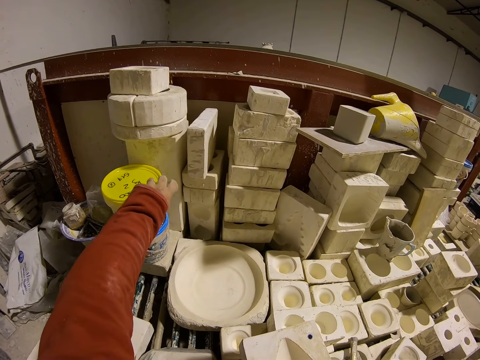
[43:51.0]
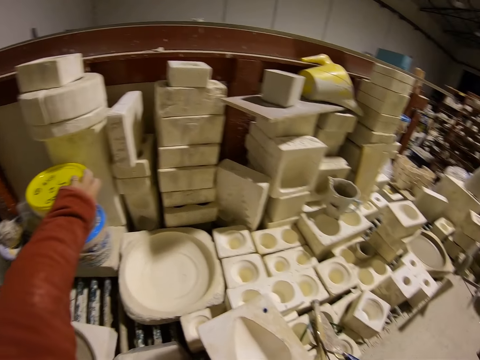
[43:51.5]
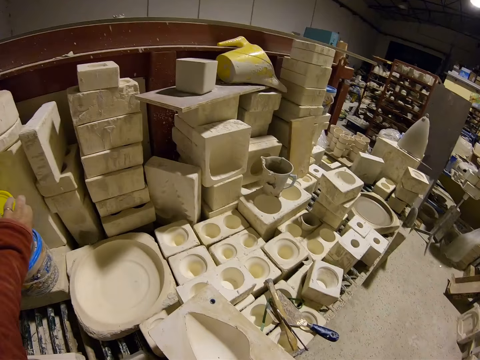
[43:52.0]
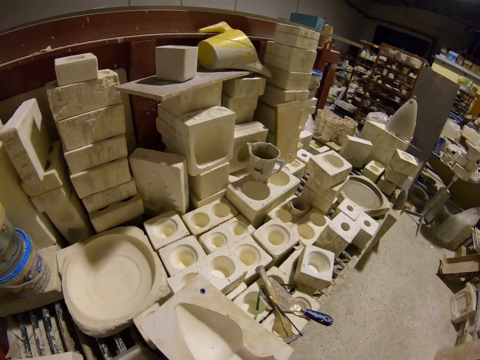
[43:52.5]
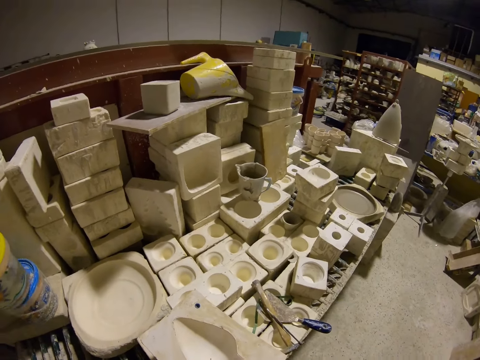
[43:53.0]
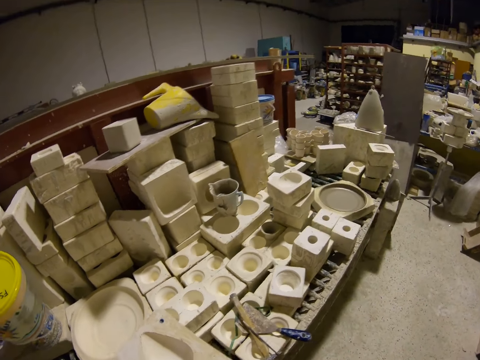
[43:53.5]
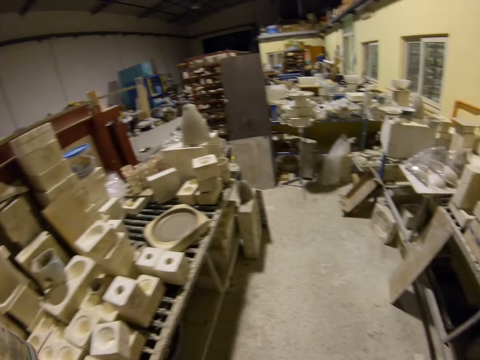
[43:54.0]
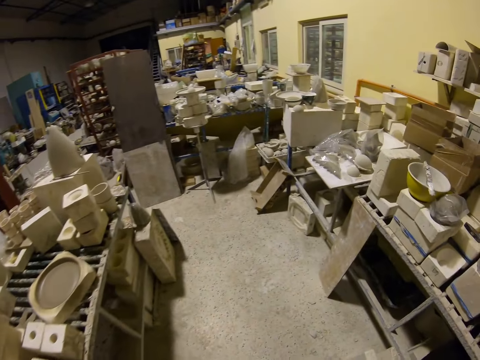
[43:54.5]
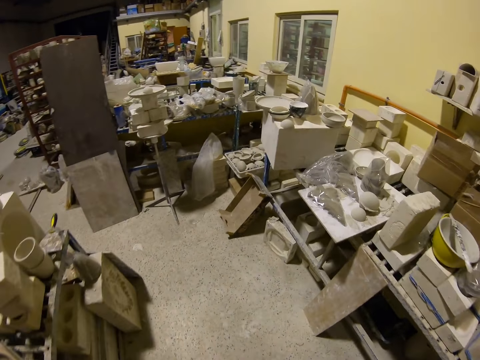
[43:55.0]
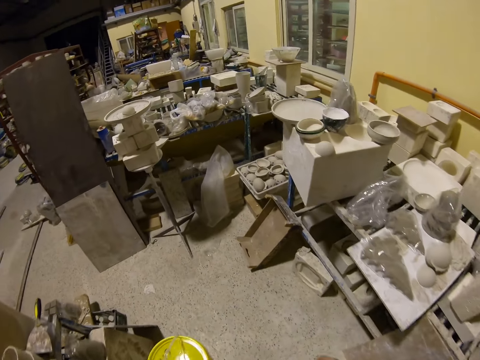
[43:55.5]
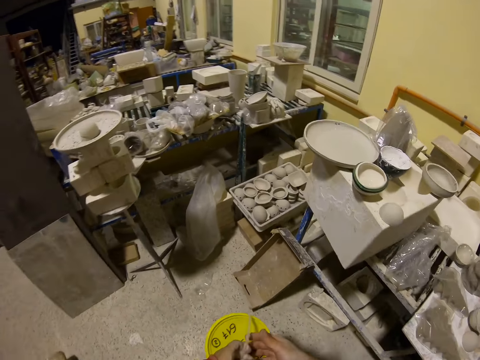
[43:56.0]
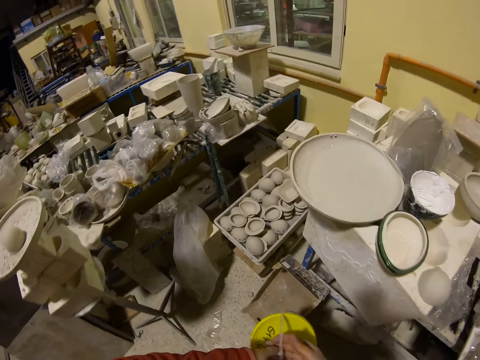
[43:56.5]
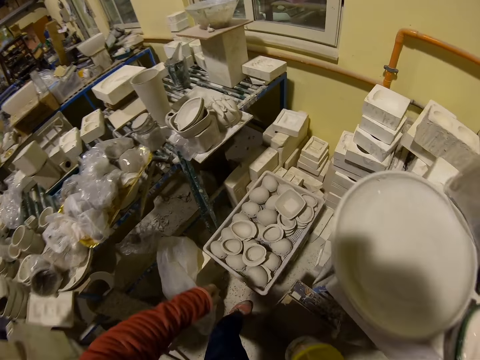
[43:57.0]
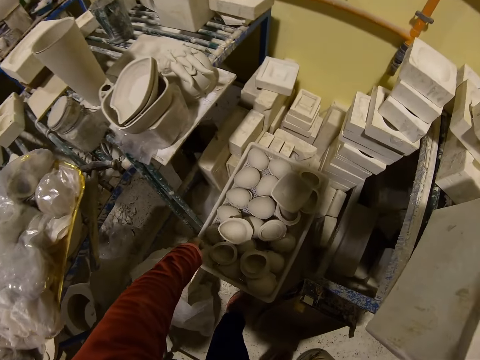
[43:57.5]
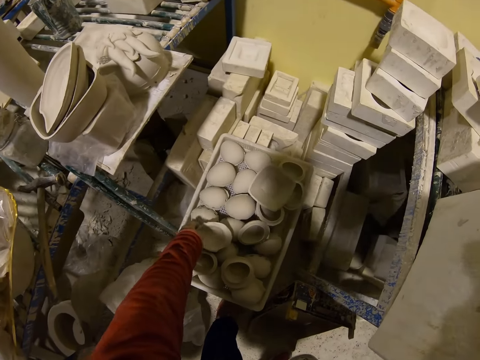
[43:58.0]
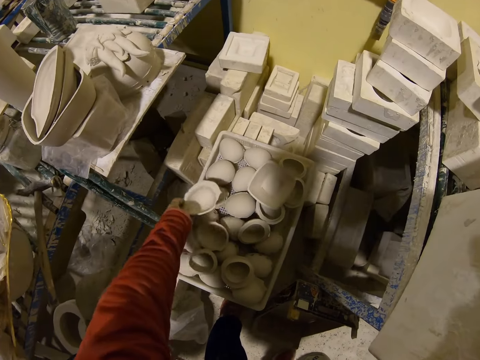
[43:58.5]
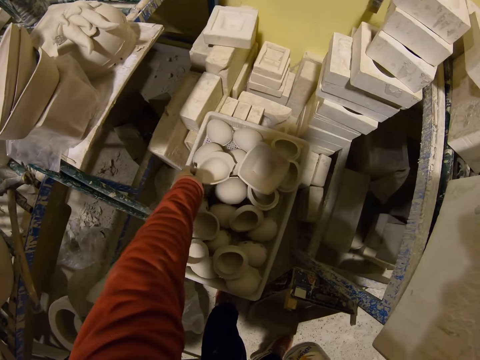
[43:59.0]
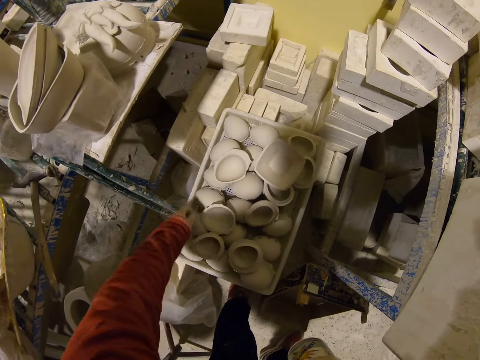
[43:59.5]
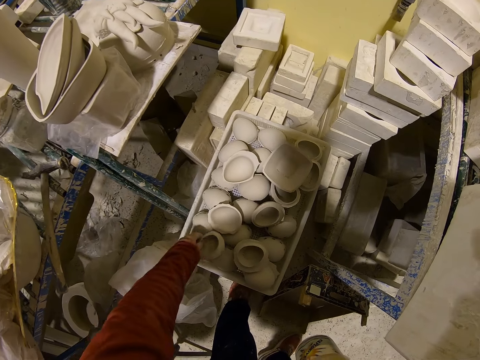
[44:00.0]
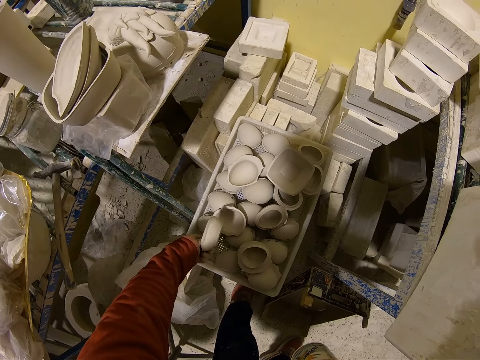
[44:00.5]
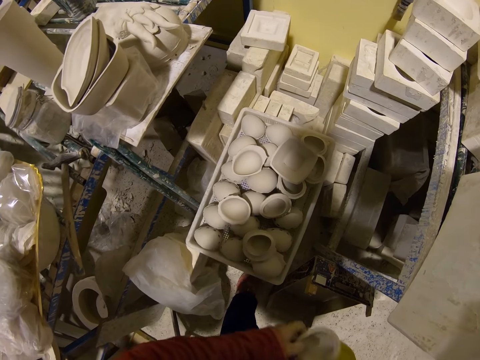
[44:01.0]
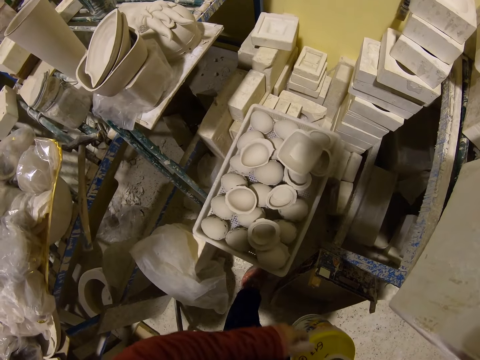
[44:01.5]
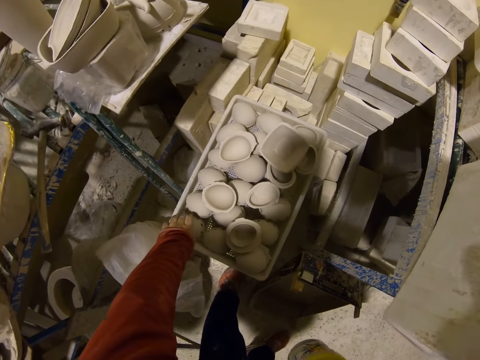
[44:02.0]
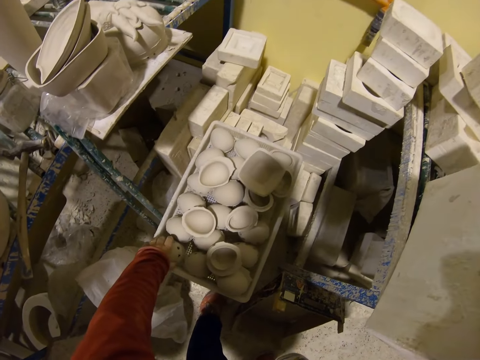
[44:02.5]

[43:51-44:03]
The camera wearer picks a glue tin. They walk to another room. They pick a decor.

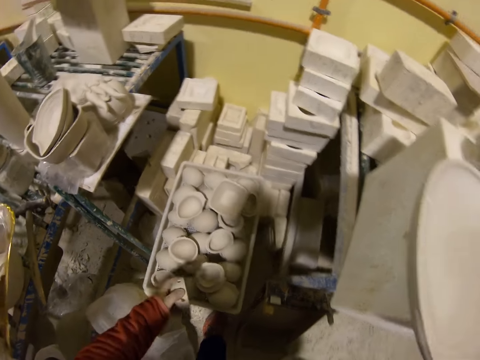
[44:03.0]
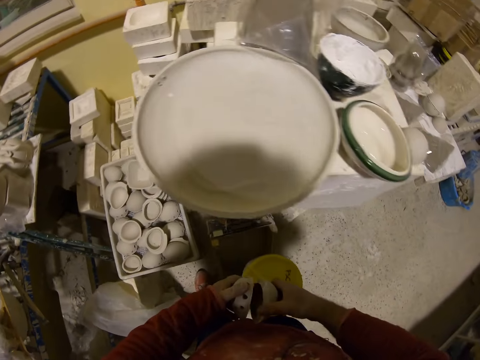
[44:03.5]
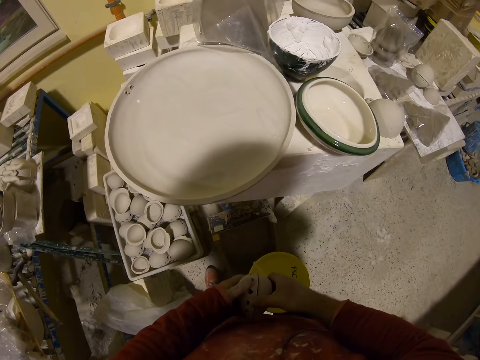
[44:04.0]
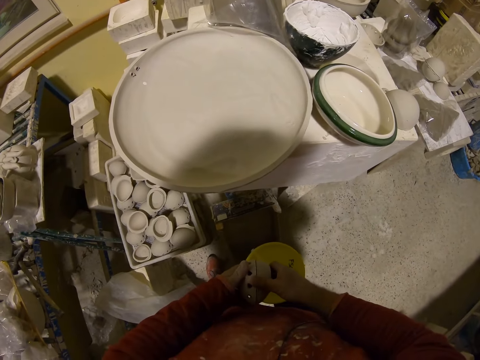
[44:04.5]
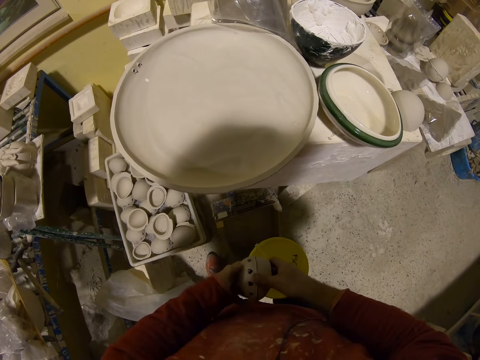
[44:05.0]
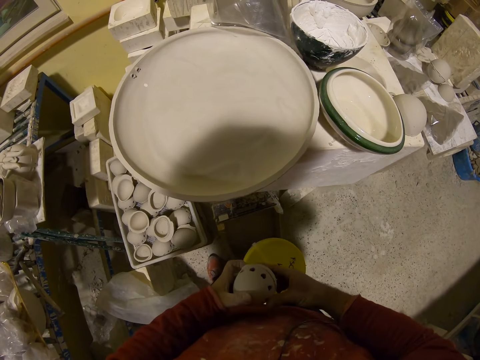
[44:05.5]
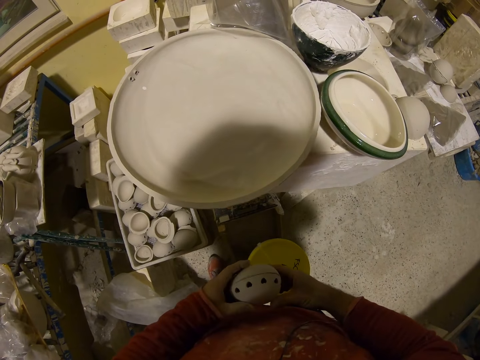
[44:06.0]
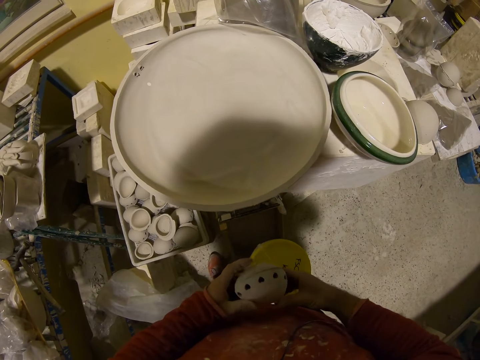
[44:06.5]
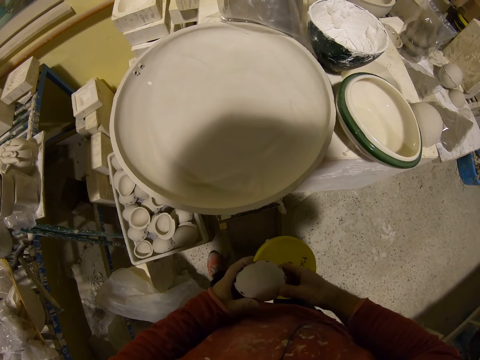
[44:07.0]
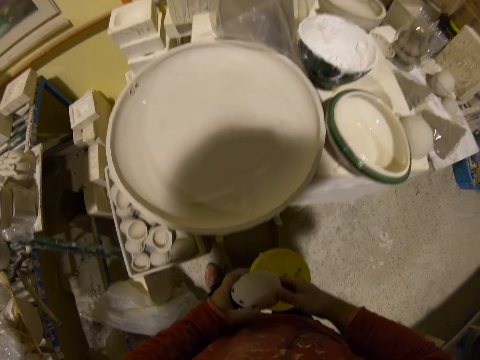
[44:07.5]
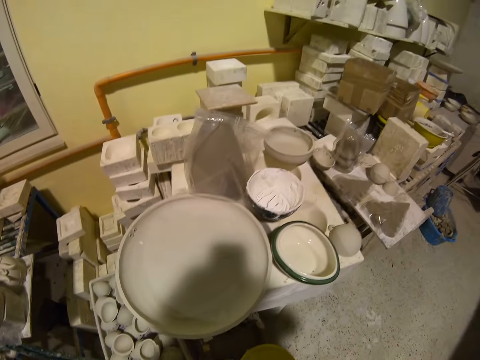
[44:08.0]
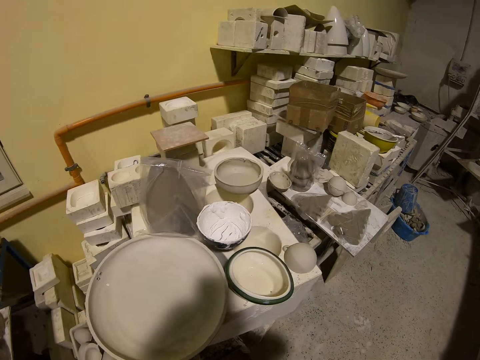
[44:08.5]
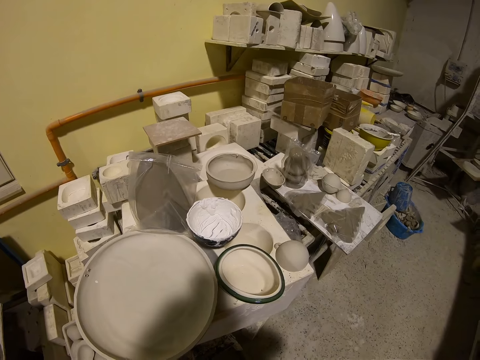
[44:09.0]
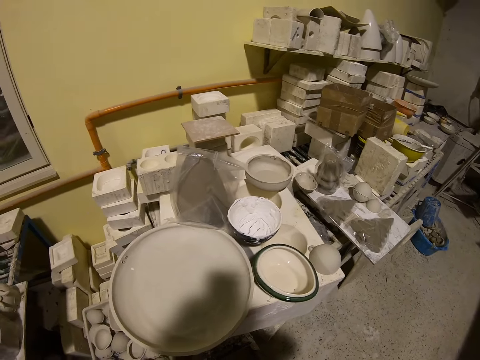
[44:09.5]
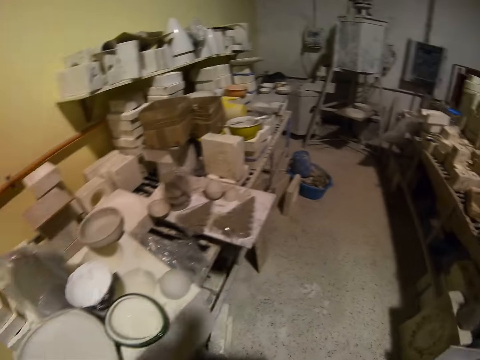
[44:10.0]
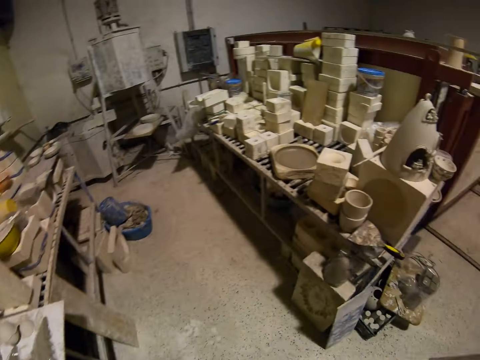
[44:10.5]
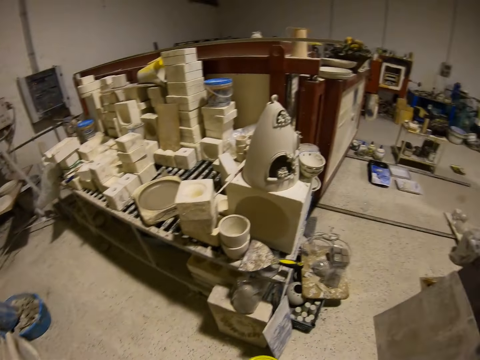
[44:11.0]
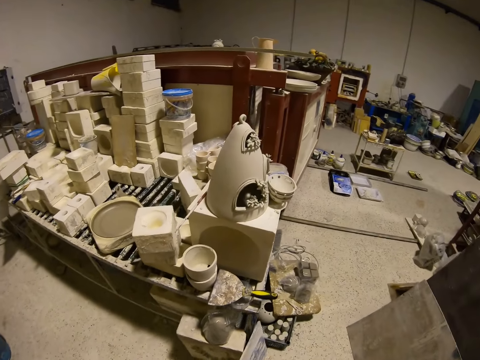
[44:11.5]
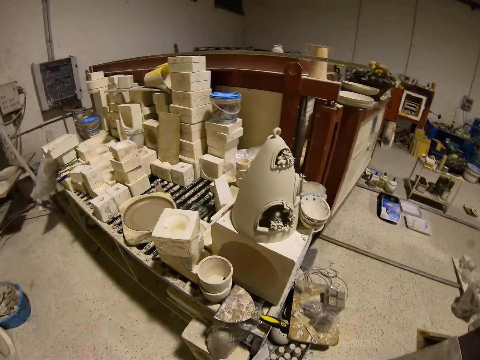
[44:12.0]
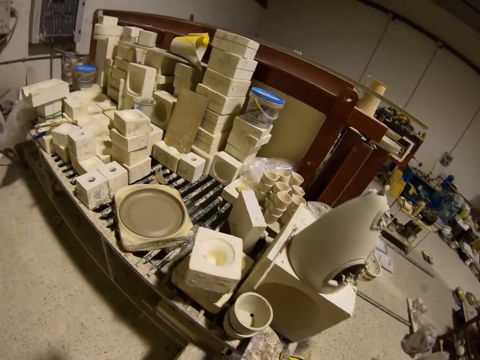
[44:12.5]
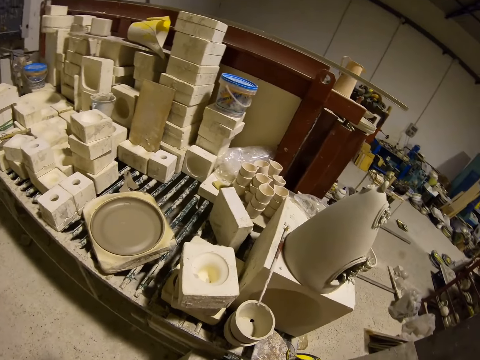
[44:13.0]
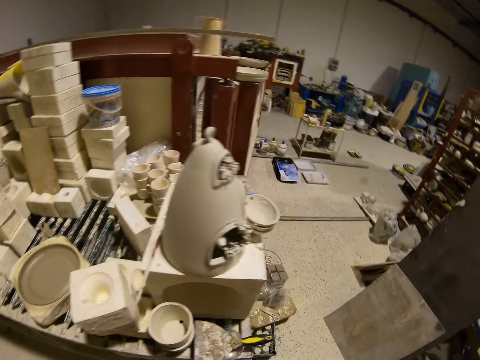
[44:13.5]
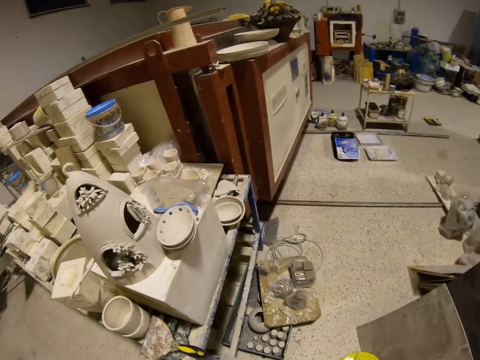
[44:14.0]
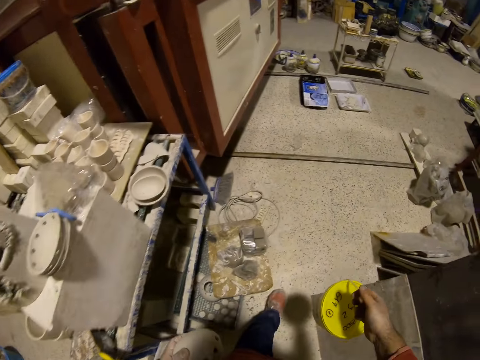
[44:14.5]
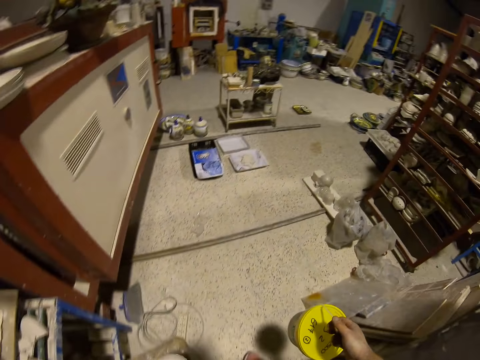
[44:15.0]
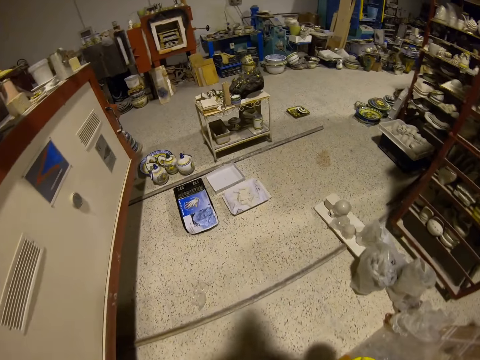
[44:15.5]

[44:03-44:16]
The camera wearer looks around. They walk around the workshop. They walk with the glue tin at hand.
